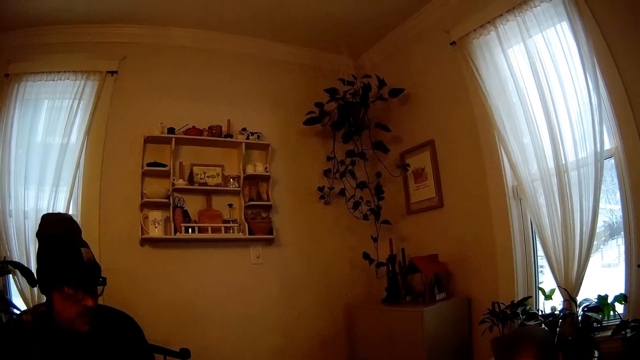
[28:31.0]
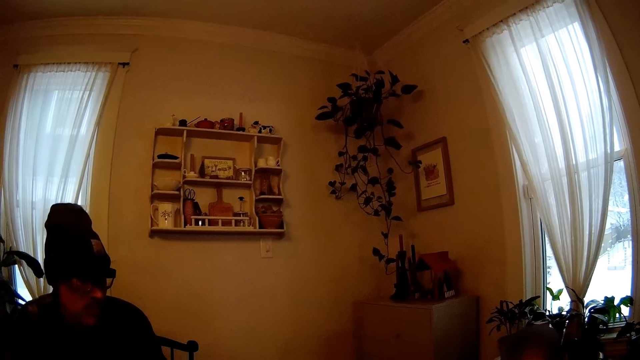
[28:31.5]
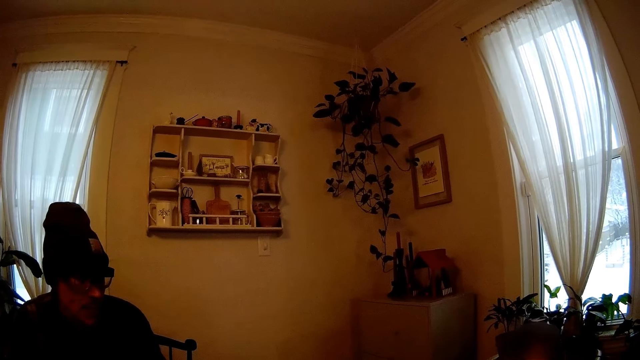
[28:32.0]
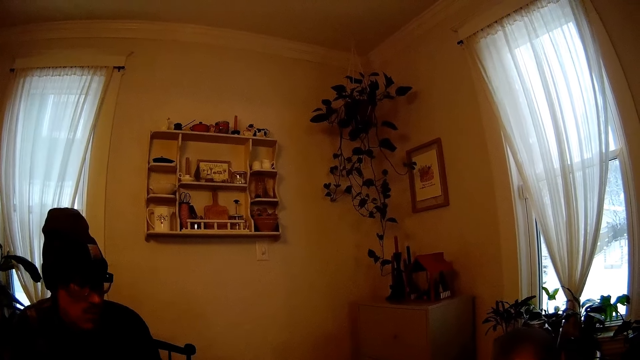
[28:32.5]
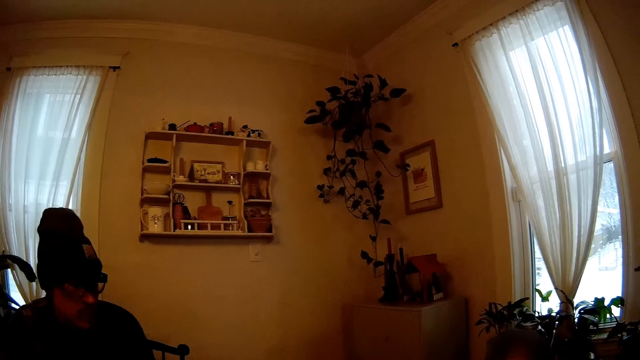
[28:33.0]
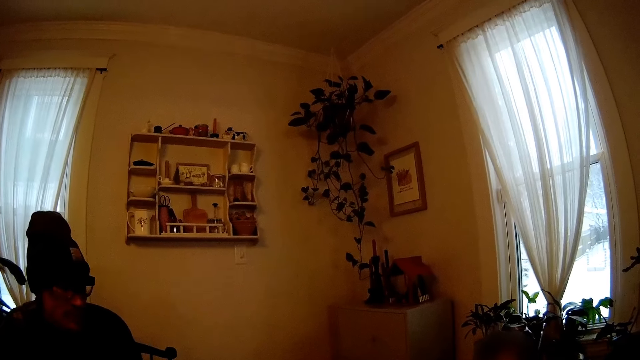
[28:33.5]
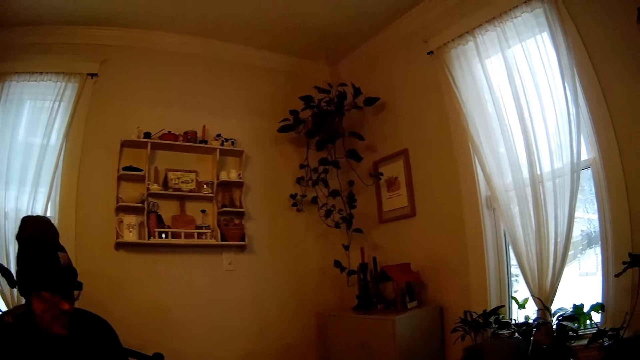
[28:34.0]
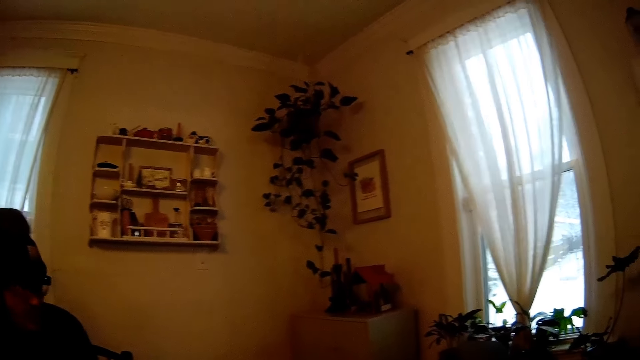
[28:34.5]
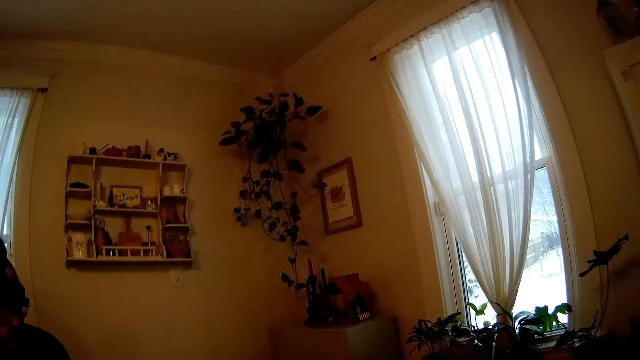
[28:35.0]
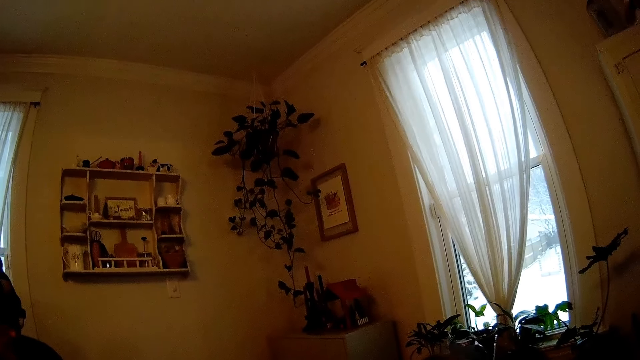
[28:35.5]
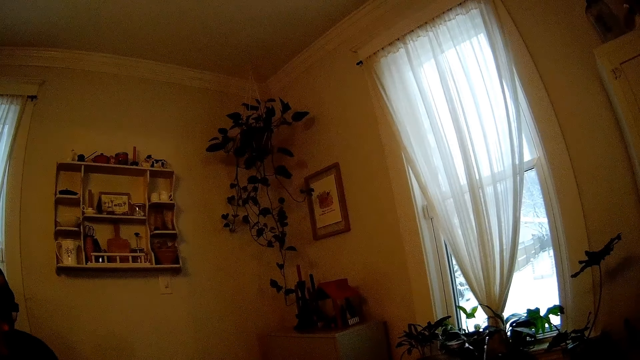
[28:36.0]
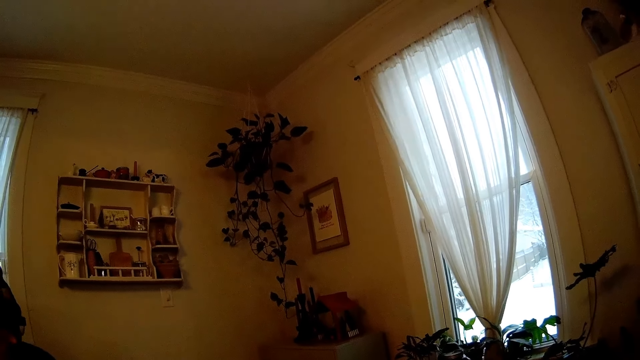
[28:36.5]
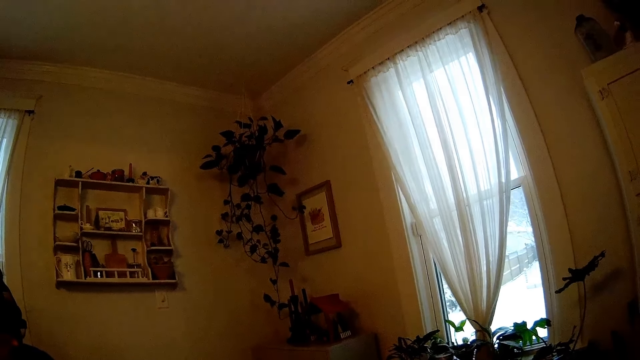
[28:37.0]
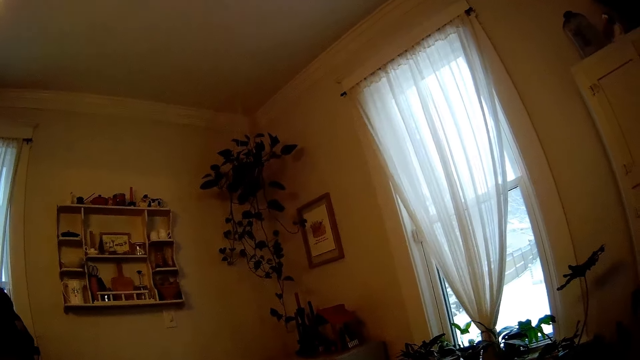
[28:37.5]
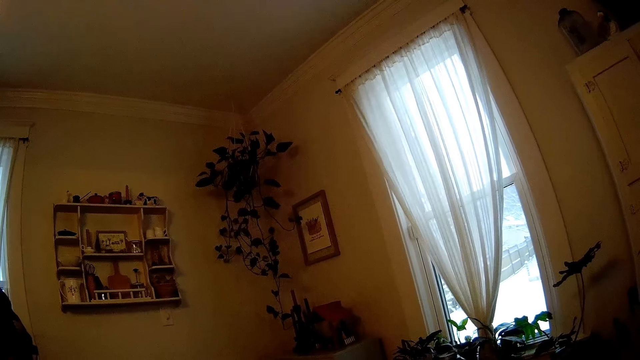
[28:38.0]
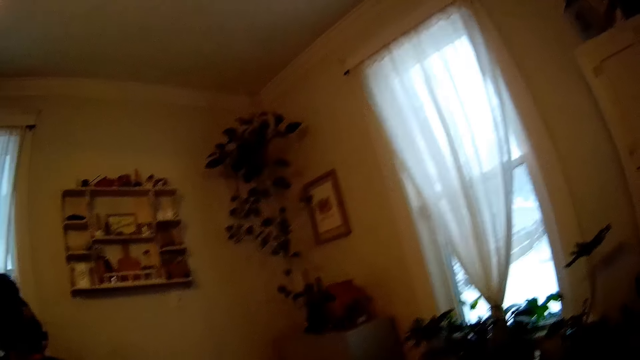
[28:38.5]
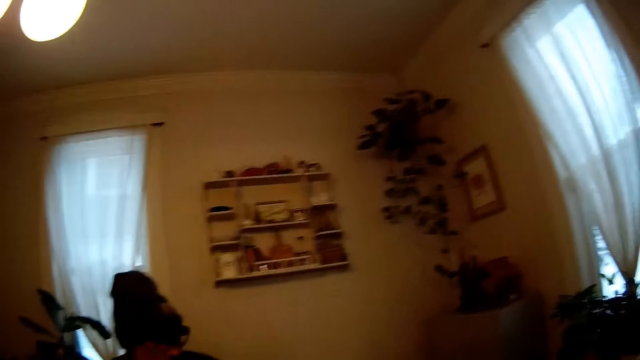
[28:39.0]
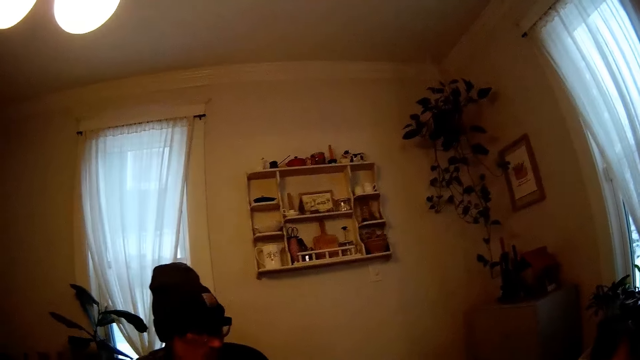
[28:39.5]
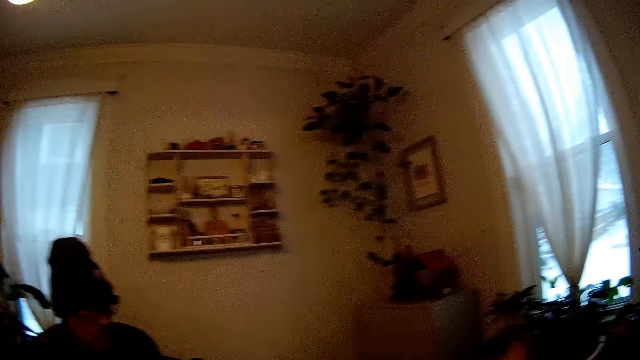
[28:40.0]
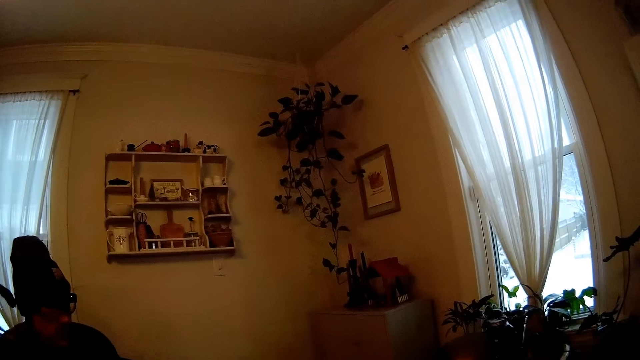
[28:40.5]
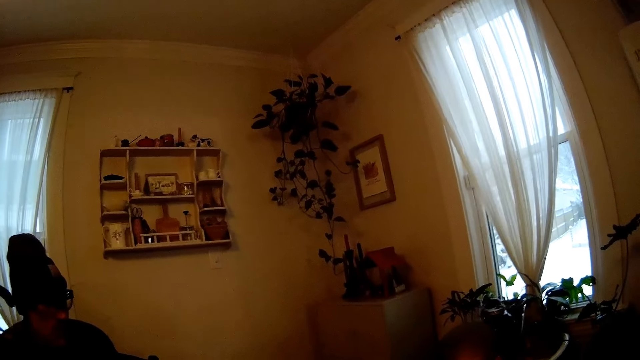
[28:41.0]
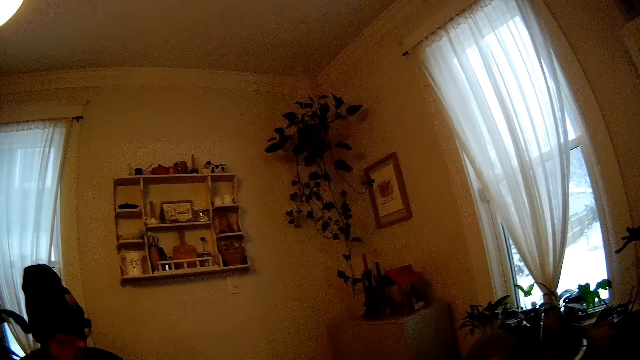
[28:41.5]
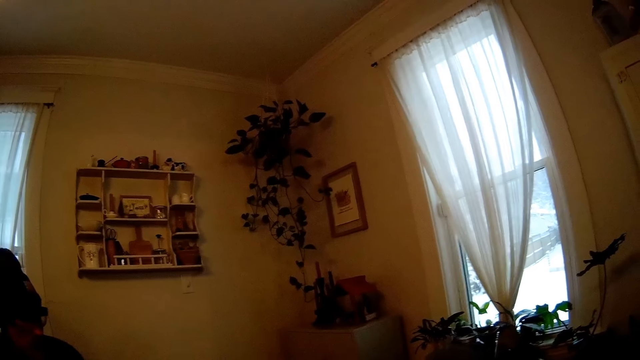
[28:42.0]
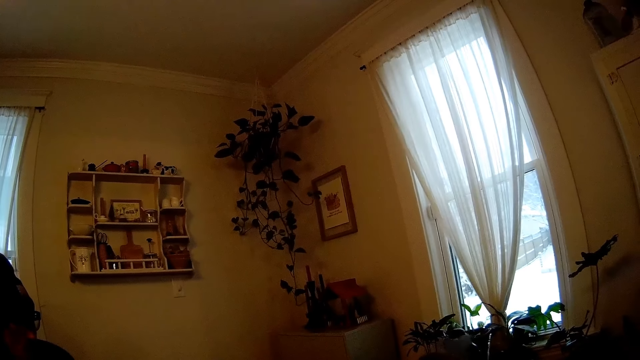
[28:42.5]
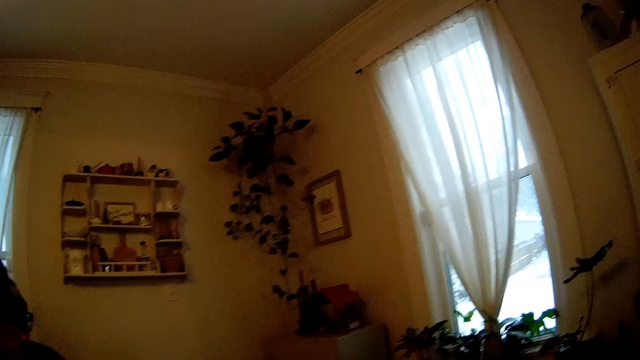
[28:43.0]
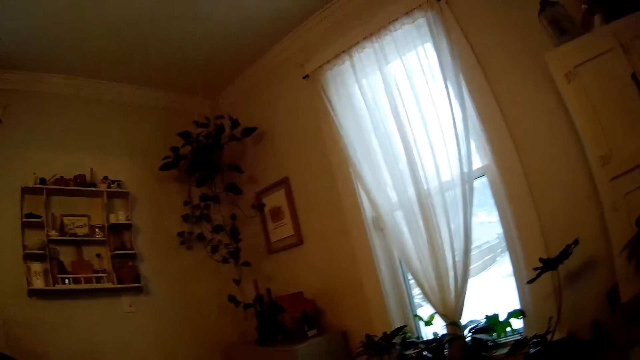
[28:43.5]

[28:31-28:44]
A man looks around a room. The camera wearer looks around the room. They converse with the man.

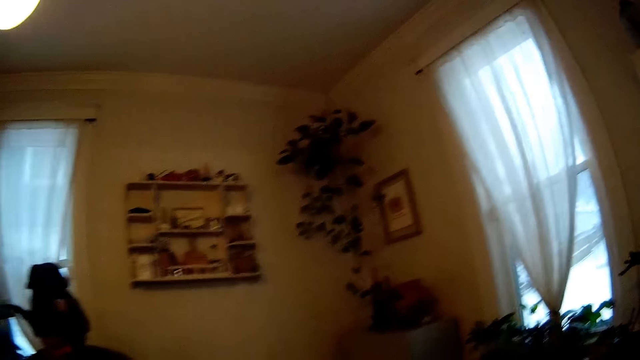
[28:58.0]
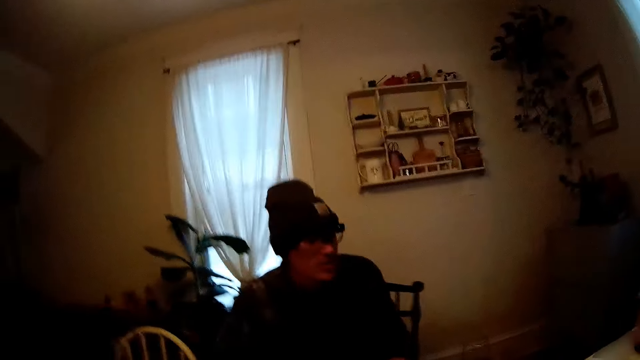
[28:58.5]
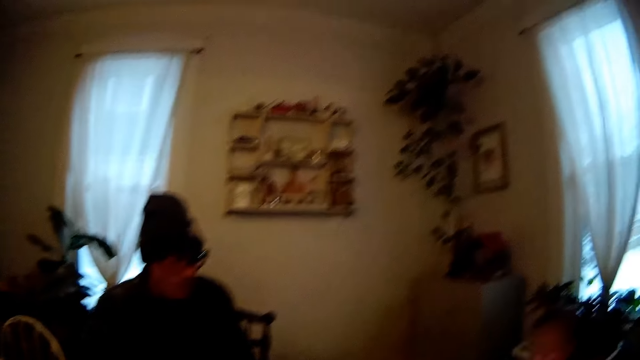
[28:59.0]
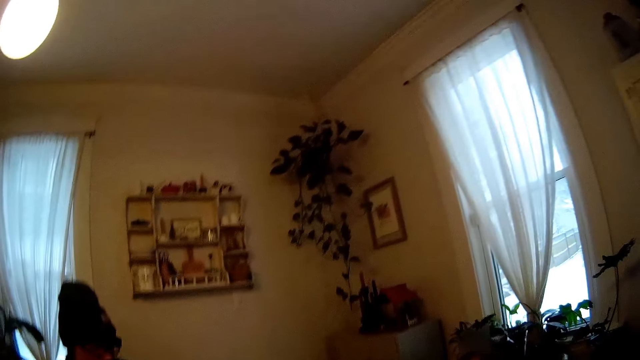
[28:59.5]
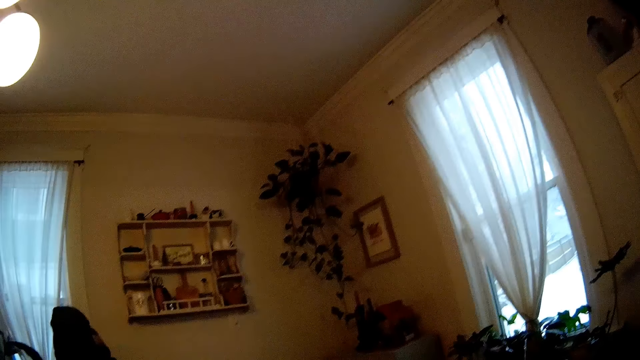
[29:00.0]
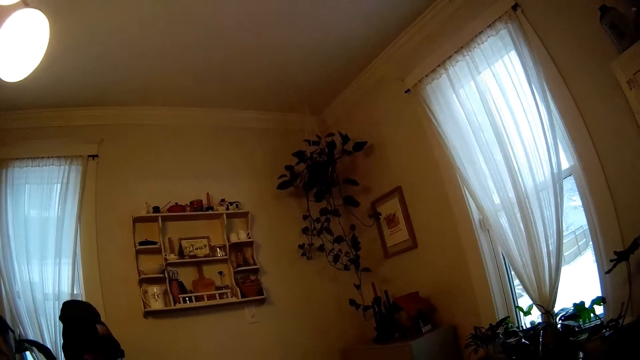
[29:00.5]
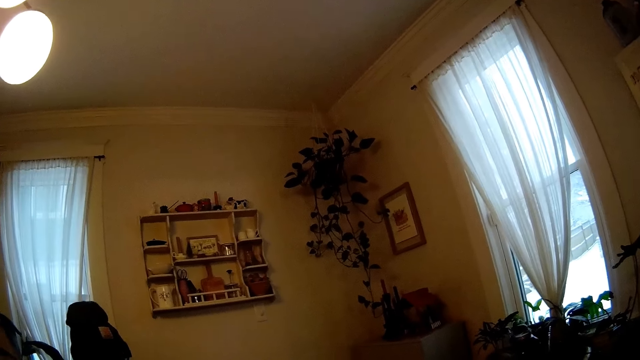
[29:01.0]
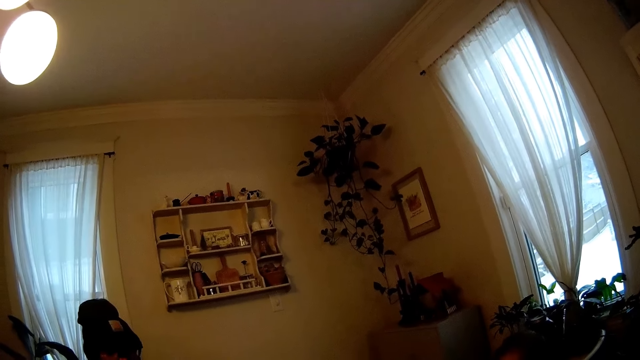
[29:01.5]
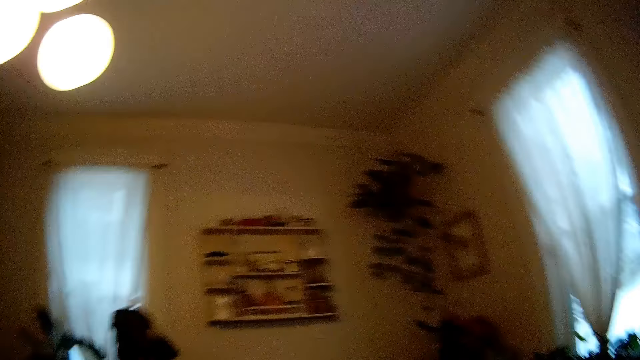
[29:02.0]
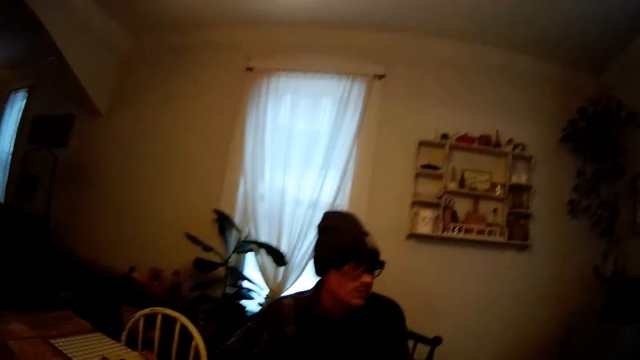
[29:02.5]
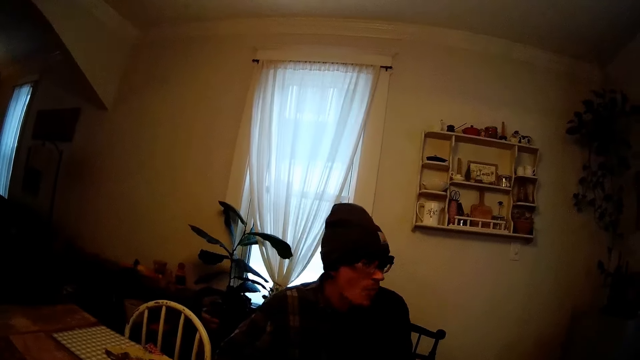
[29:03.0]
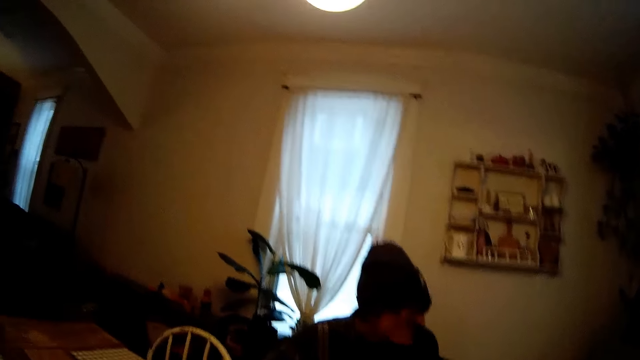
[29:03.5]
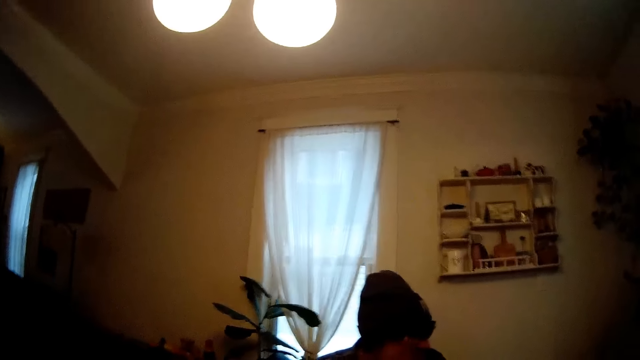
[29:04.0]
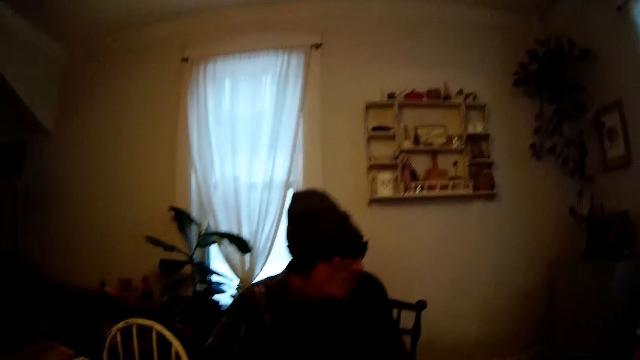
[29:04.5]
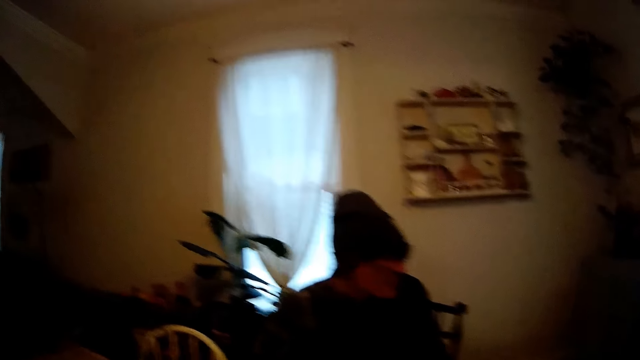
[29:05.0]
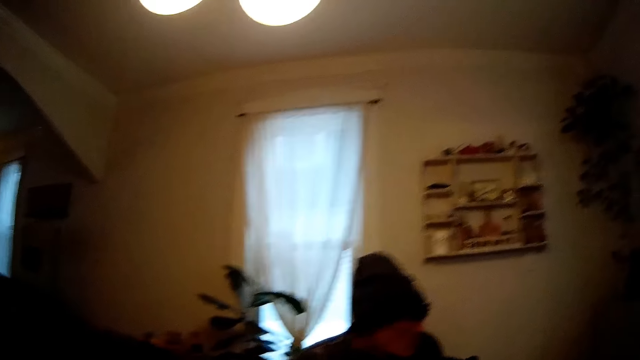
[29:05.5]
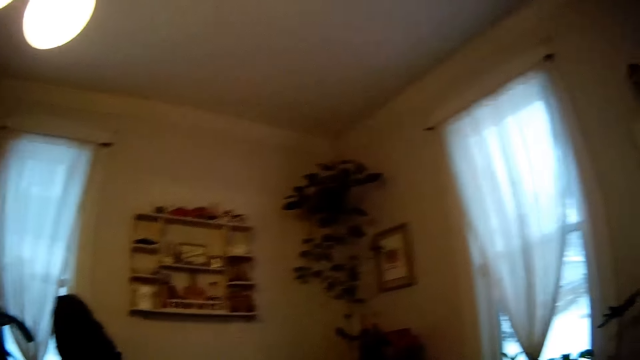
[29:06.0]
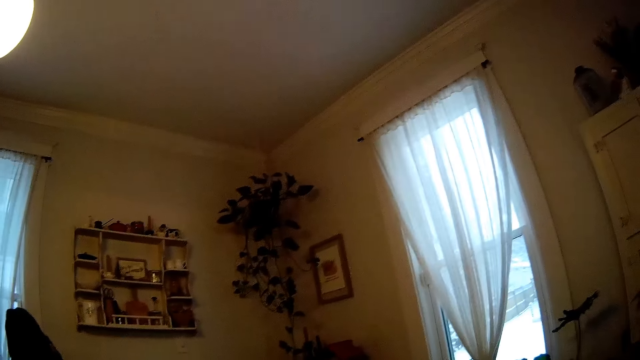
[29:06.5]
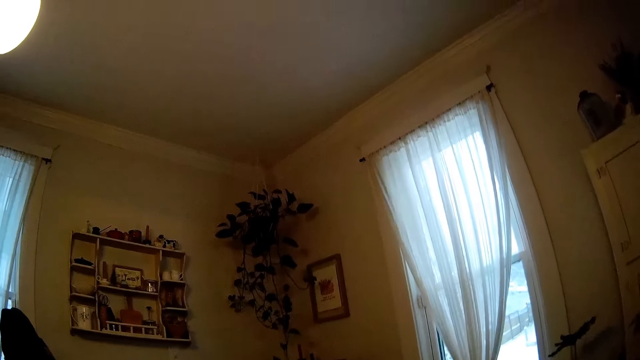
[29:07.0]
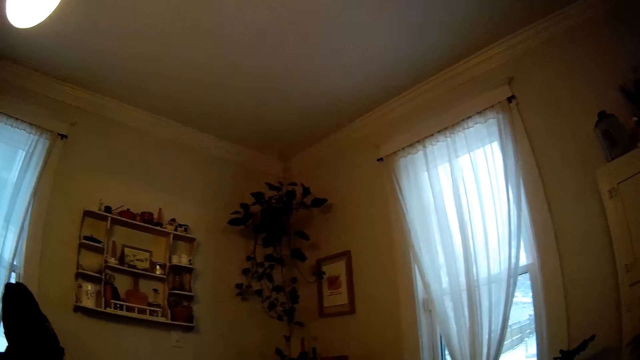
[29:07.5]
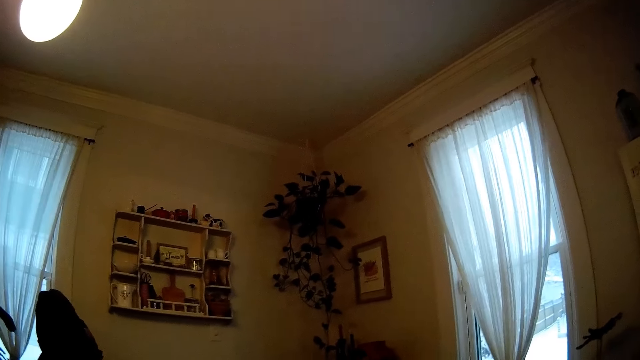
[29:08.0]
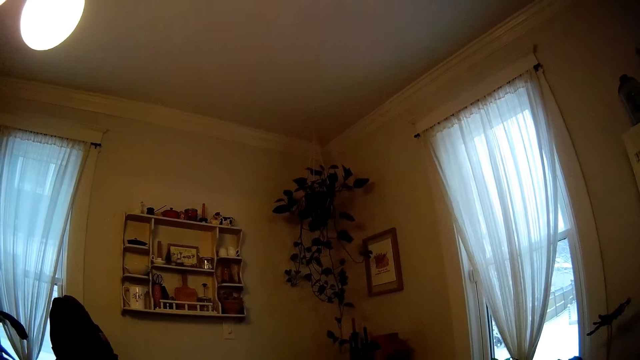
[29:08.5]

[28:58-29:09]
A man looks around a room. The man talks to a baby. The camera wearer looks around the room.
